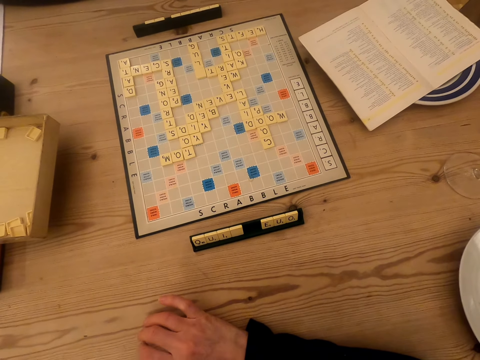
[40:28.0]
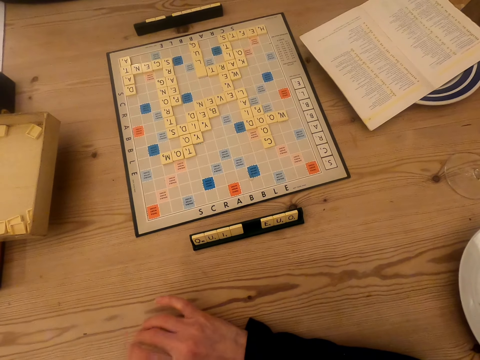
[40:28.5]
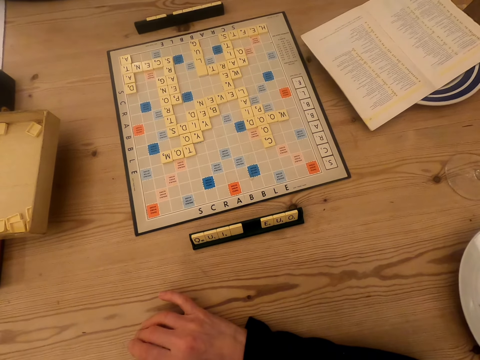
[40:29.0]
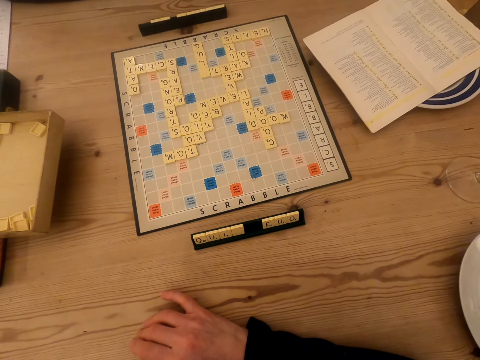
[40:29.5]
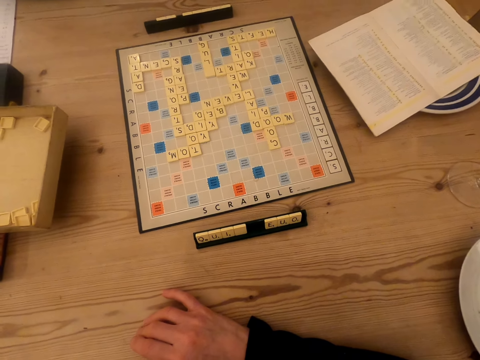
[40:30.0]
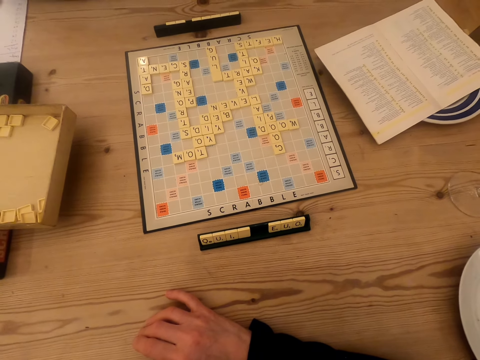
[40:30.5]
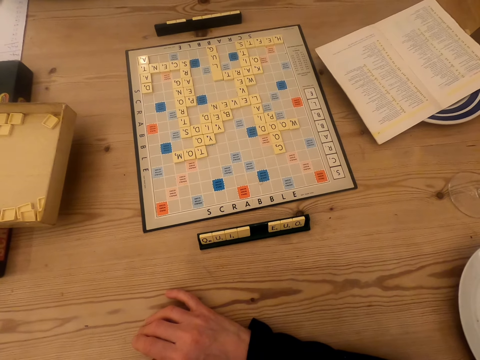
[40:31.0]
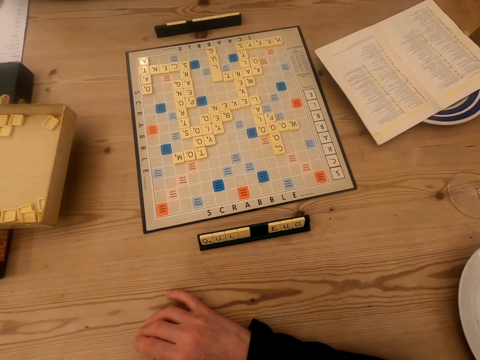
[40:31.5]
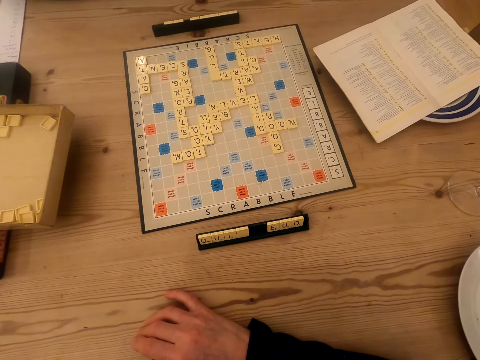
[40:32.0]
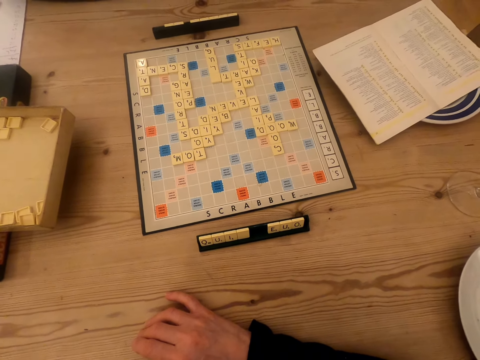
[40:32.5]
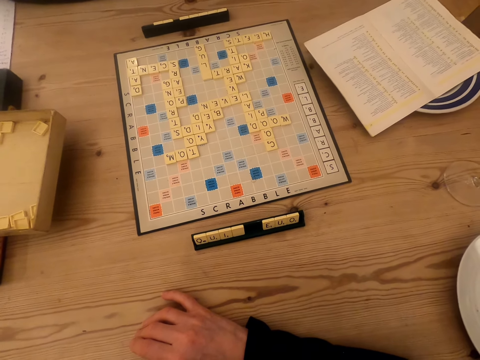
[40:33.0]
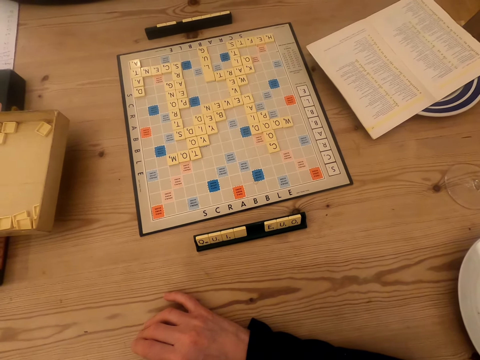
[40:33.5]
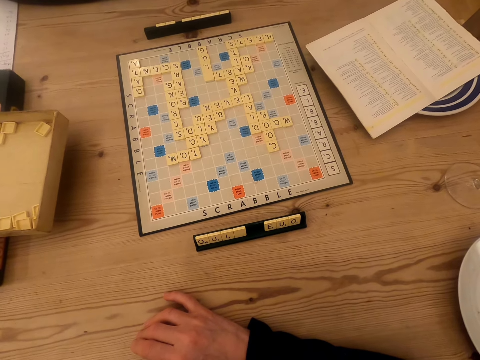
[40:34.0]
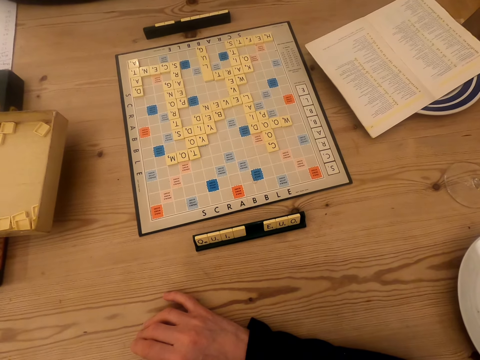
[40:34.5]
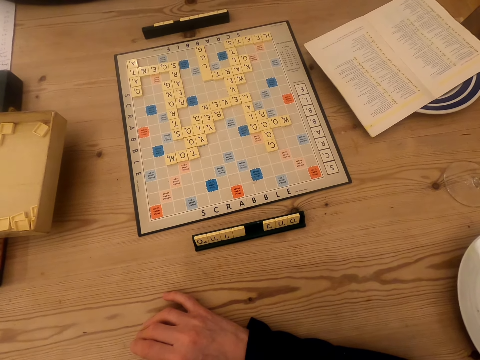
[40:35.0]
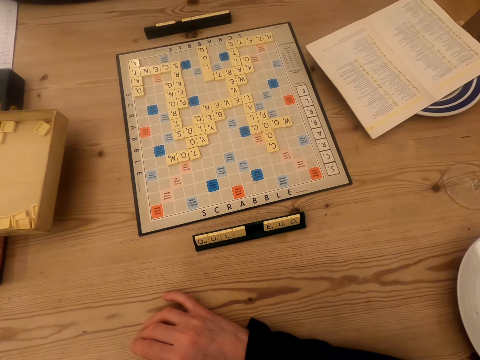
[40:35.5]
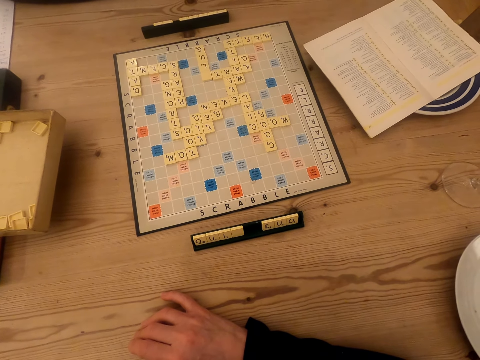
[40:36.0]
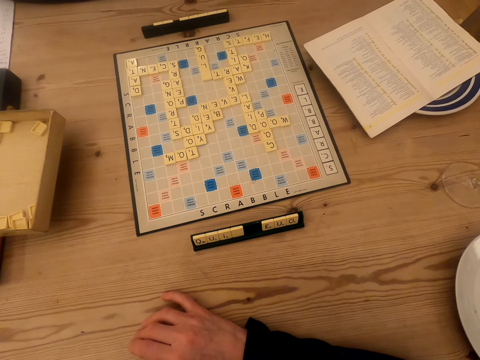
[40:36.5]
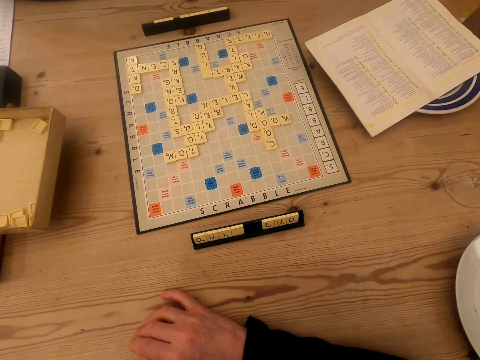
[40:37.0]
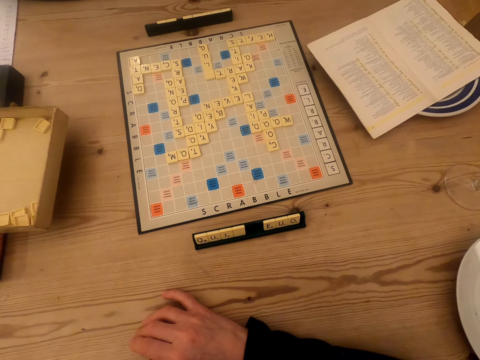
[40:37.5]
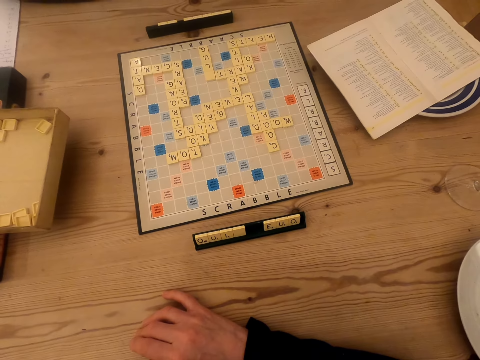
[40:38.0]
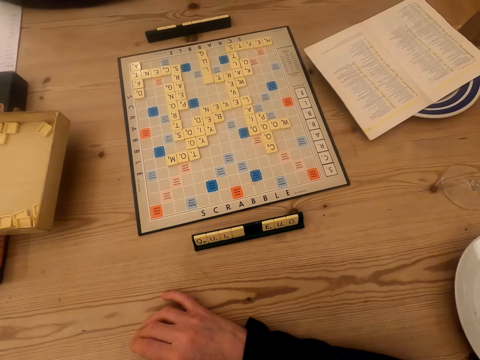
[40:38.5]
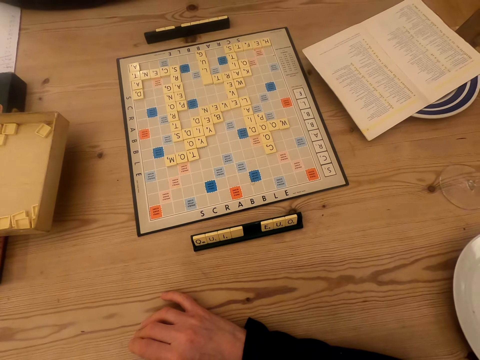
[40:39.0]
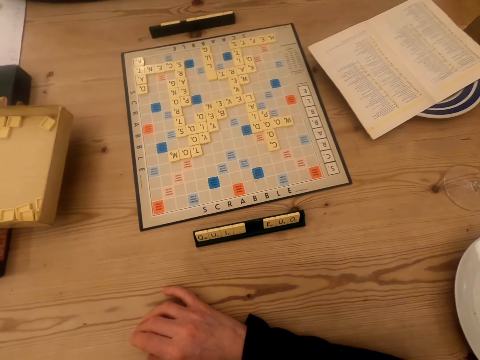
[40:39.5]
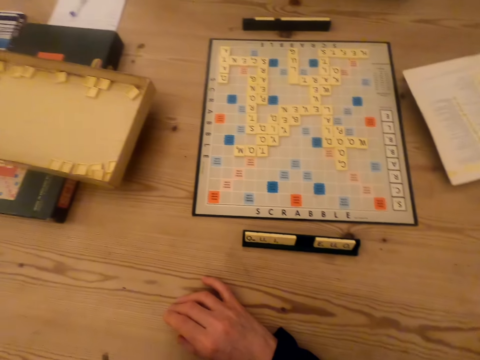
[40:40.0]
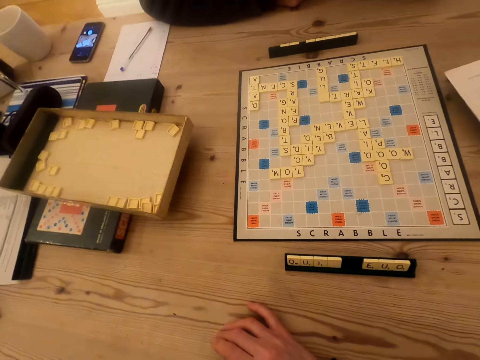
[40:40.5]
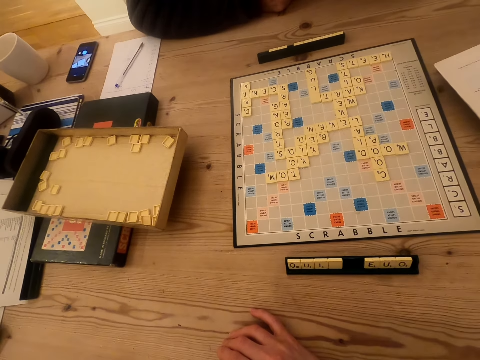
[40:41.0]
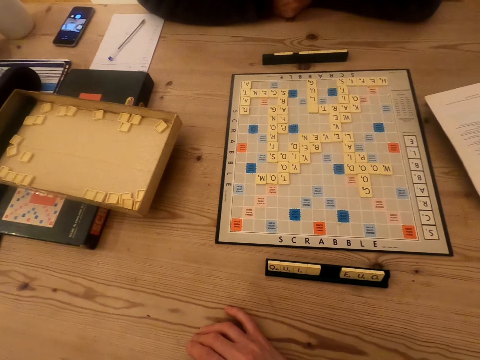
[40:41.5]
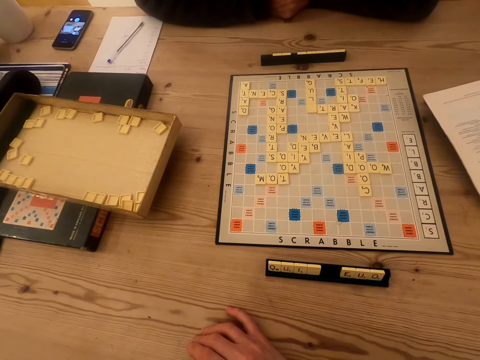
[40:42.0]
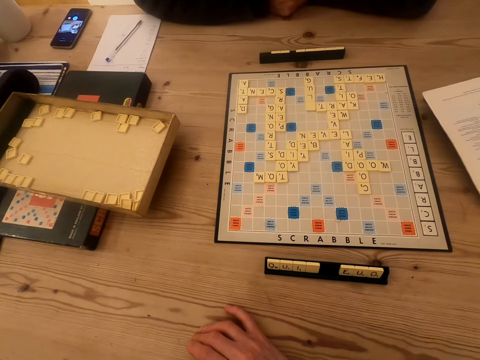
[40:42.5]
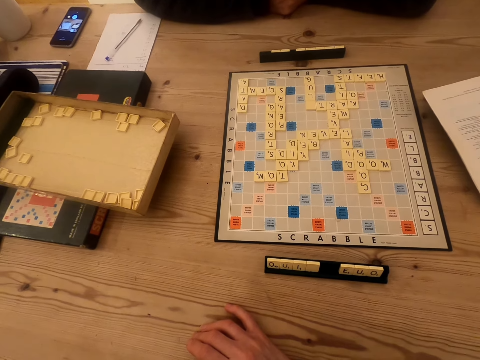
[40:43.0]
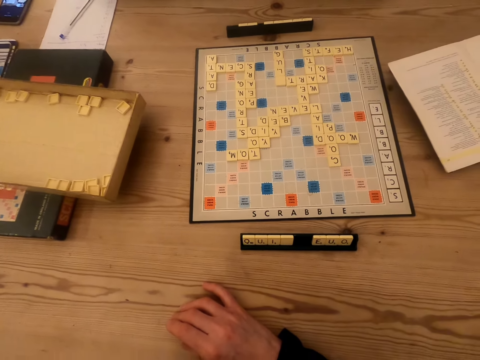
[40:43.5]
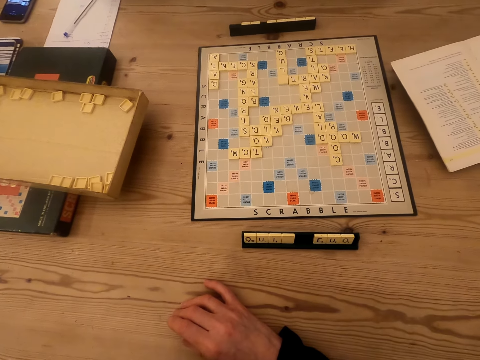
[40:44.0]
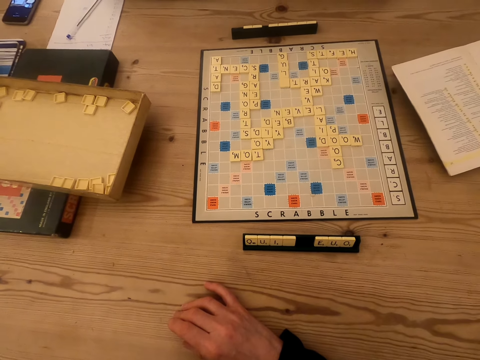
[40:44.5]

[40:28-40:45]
The camera wearer looks at the scrabble board and looks around.

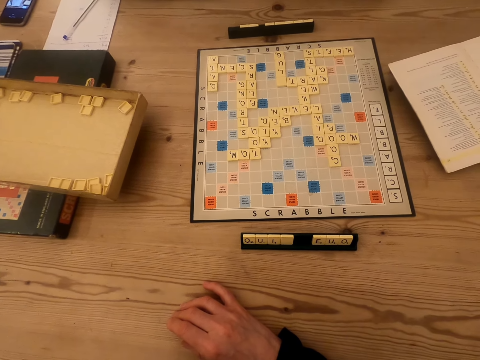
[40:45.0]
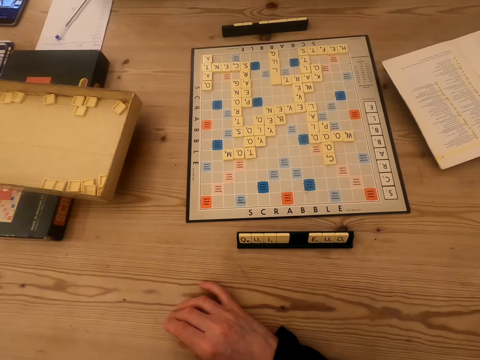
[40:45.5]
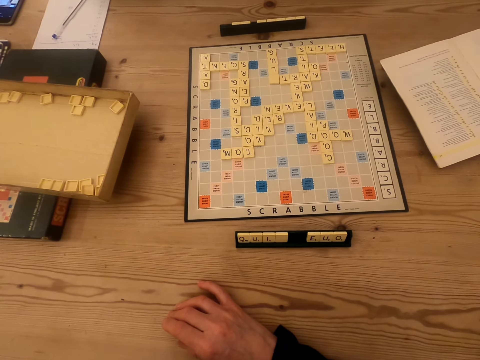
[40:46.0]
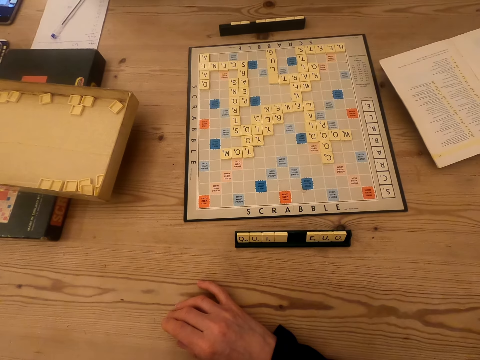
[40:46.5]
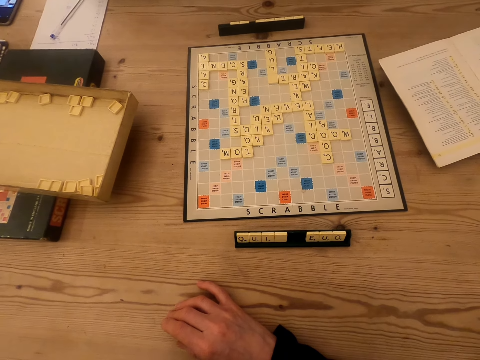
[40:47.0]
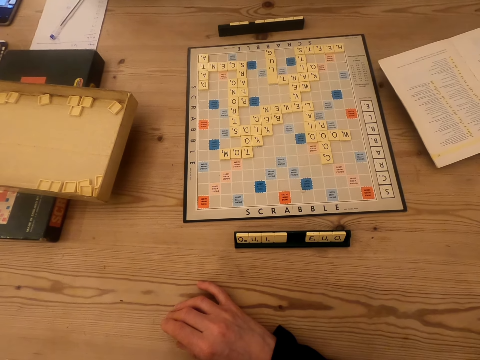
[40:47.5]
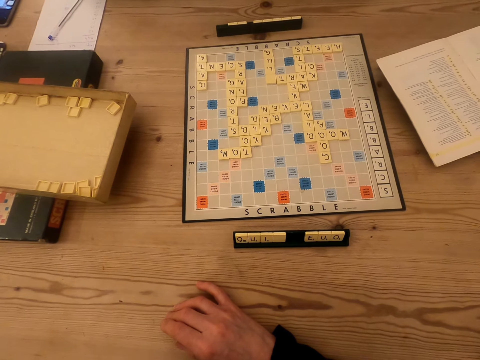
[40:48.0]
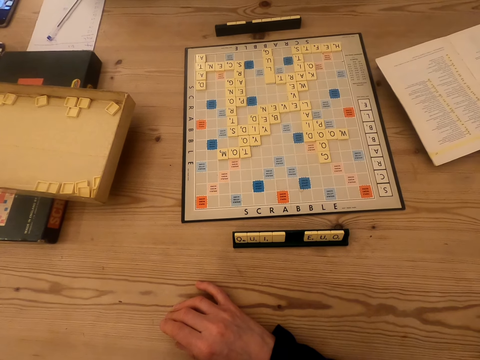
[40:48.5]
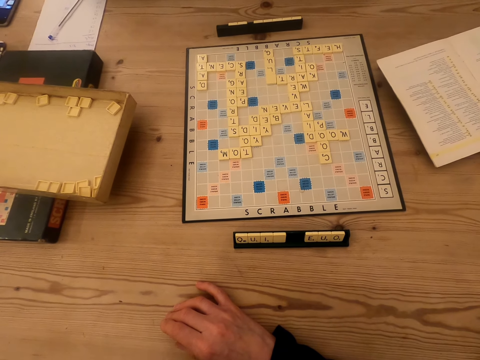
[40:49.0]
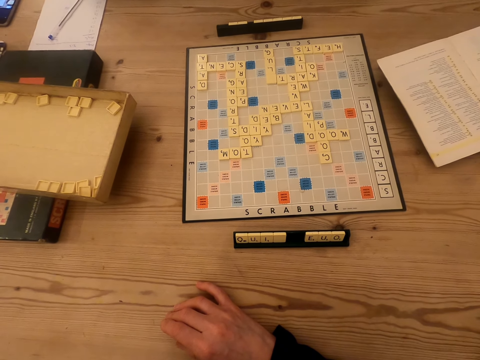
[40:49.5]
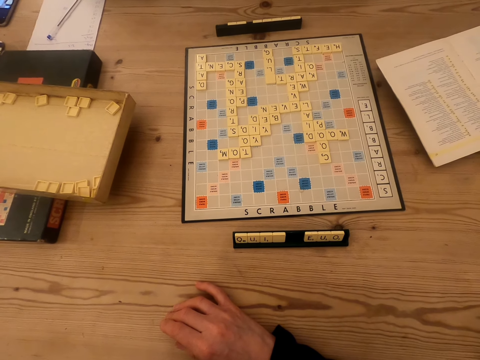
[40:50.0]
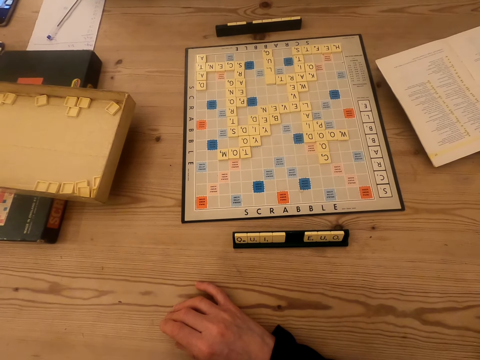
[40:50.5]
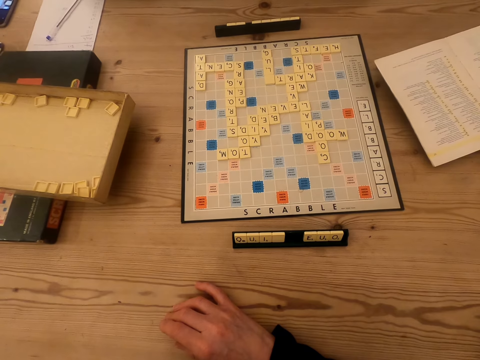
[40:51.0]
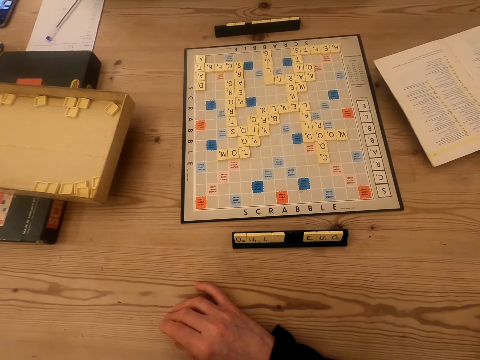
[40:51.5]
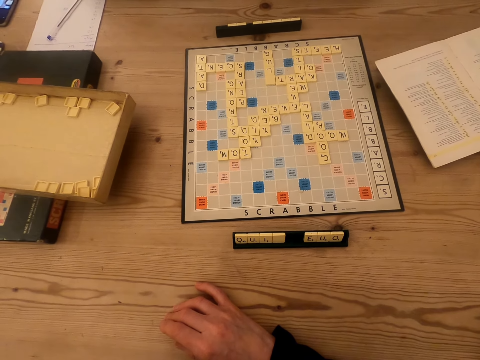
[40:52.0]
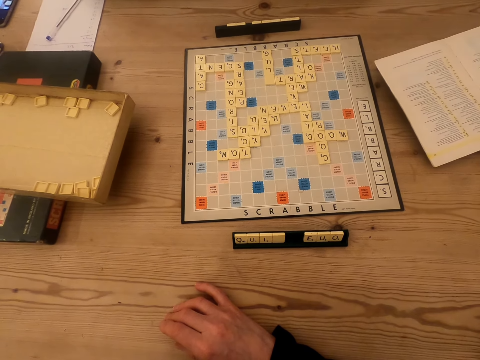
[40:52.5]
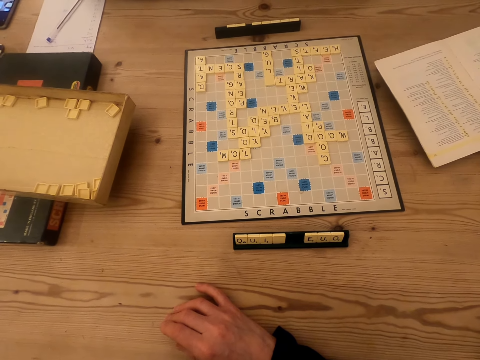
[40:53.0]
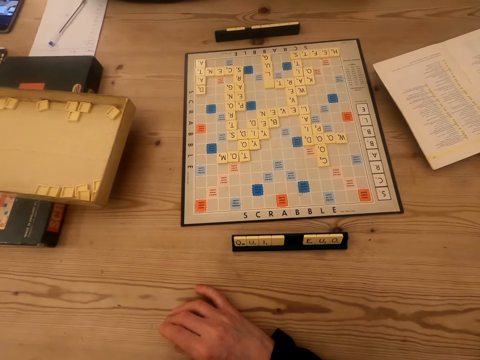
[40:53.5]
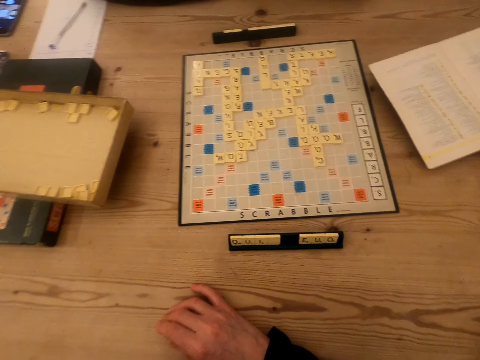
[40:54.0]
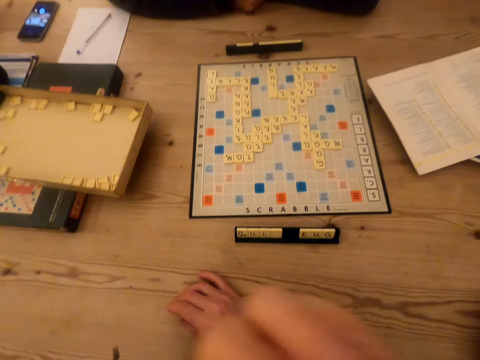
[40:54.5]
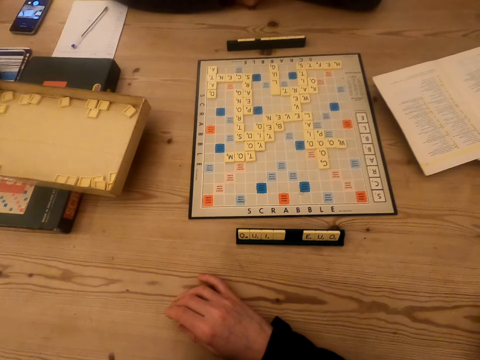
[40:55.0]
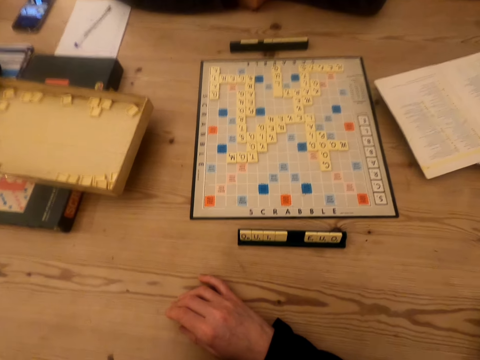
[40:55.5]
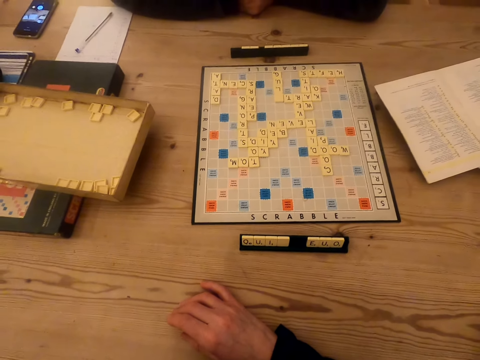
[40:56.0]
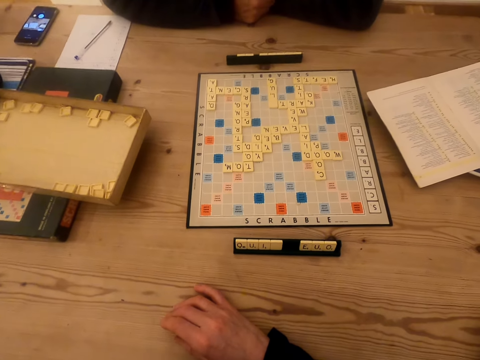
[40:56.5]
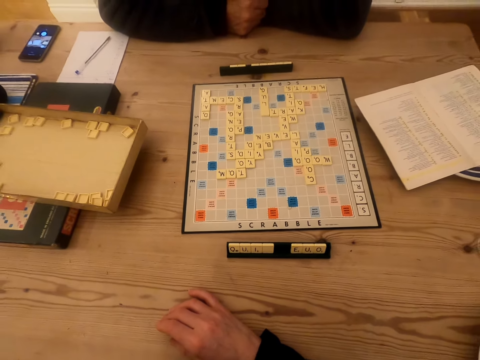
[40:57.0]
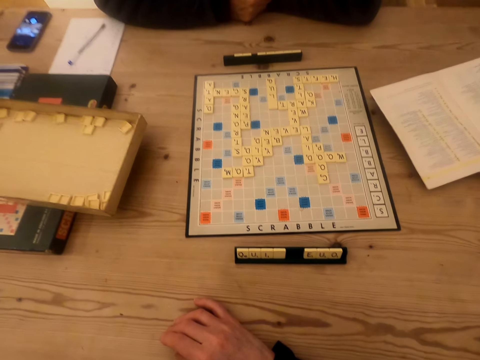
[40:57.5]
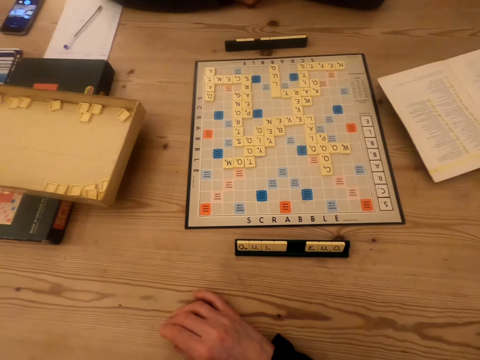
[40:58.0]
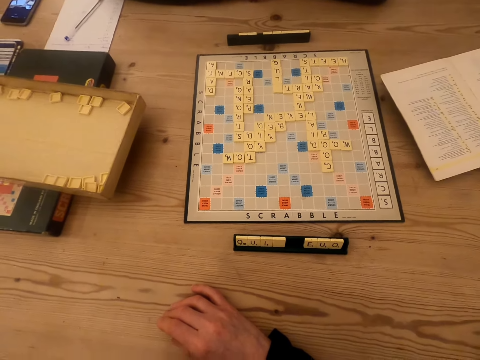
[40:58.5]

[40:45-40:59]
The camera wearer raises hands up. They watch the scrabble game with a person.
